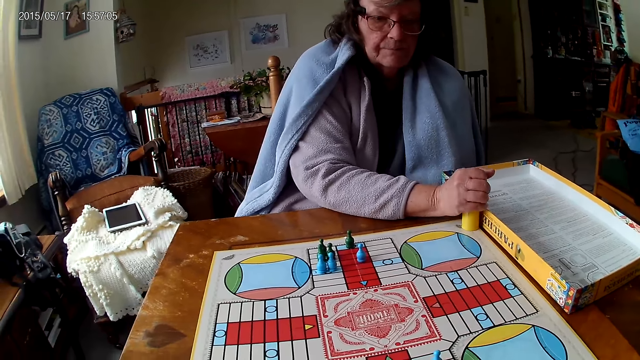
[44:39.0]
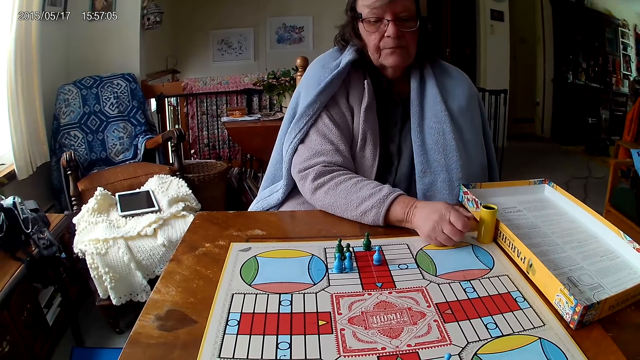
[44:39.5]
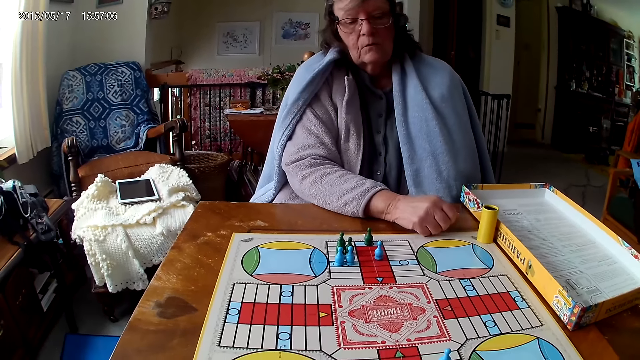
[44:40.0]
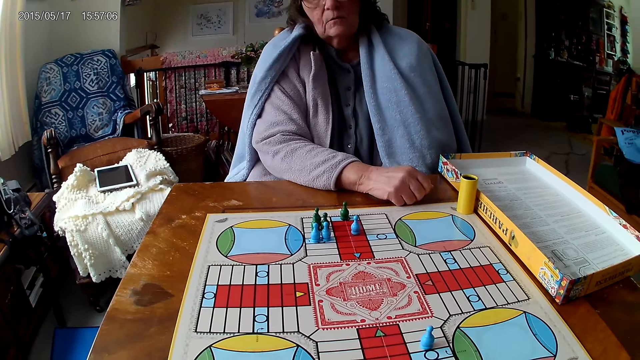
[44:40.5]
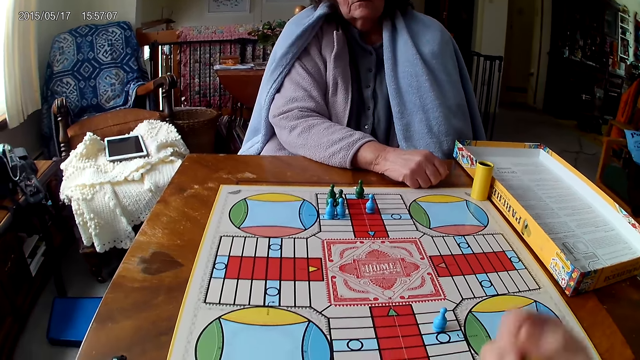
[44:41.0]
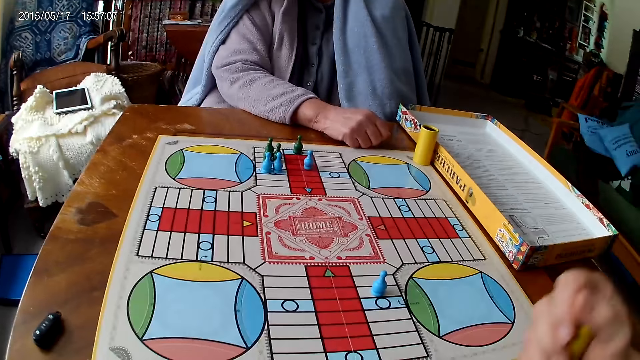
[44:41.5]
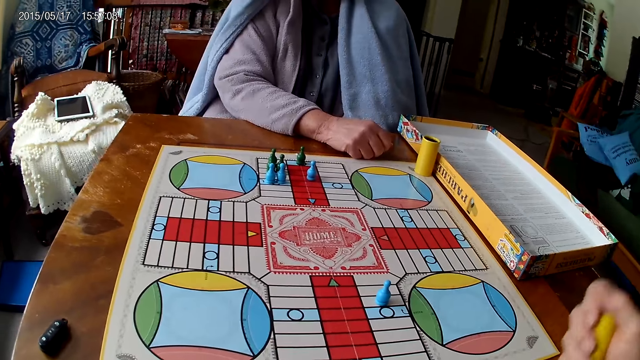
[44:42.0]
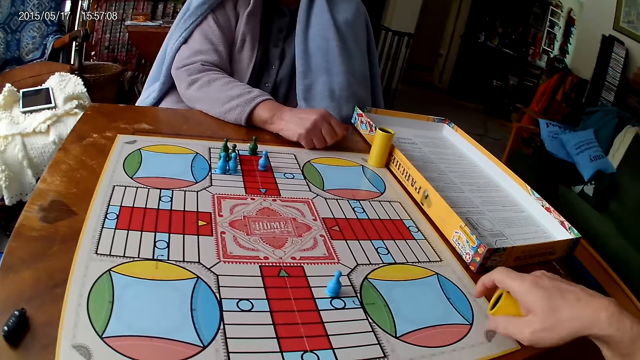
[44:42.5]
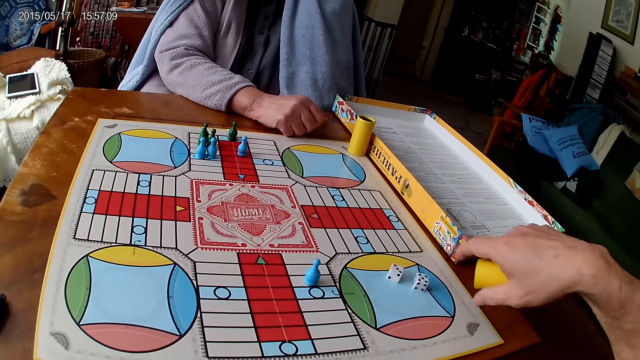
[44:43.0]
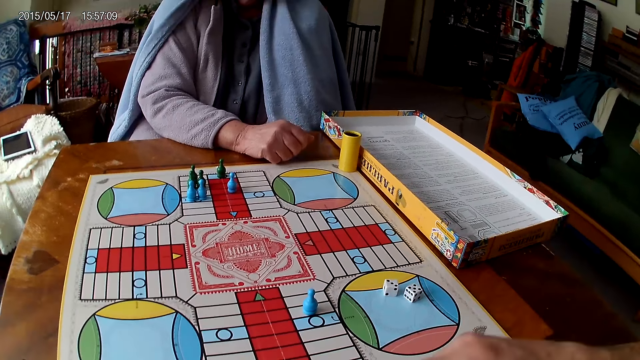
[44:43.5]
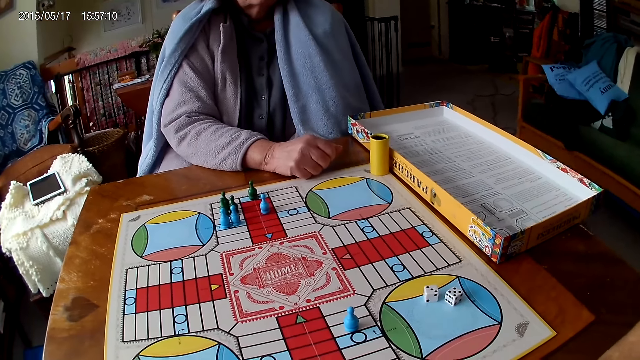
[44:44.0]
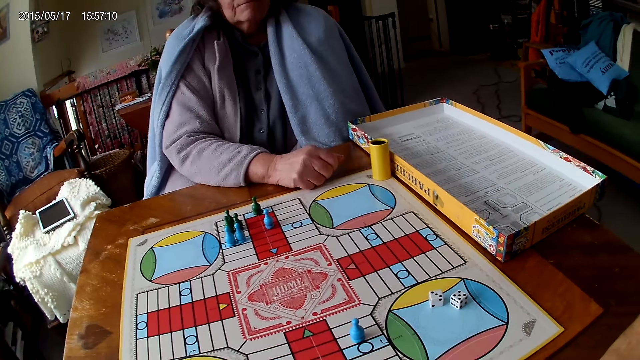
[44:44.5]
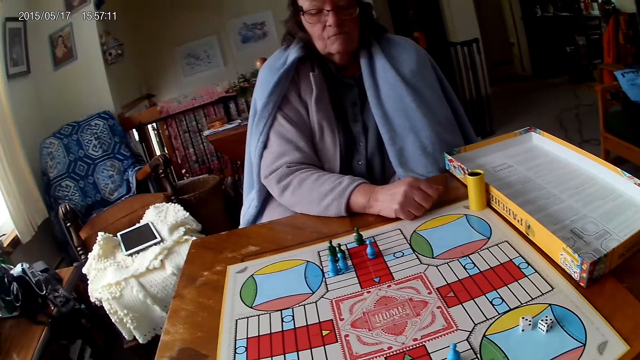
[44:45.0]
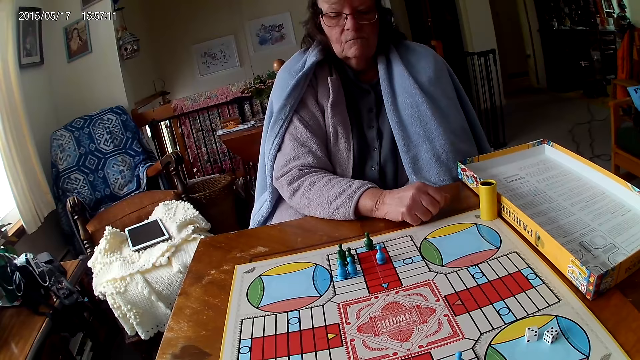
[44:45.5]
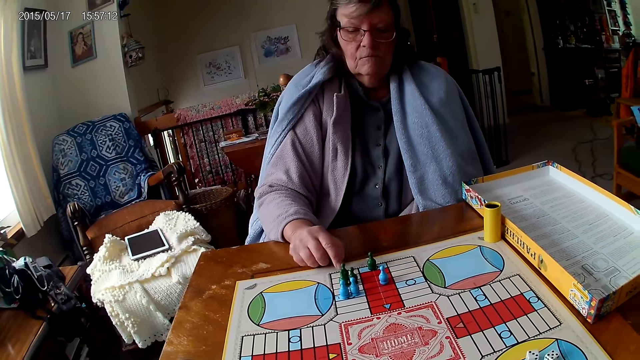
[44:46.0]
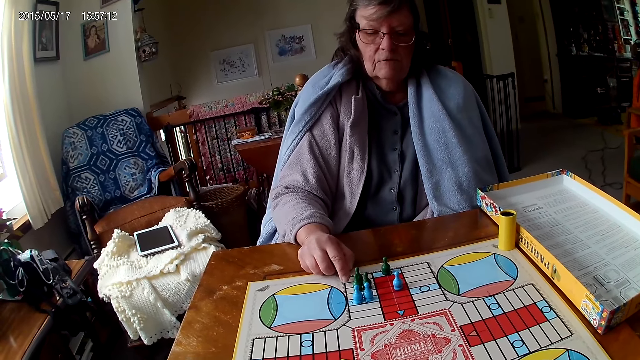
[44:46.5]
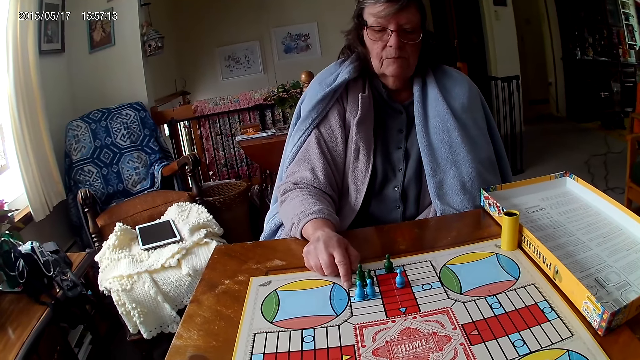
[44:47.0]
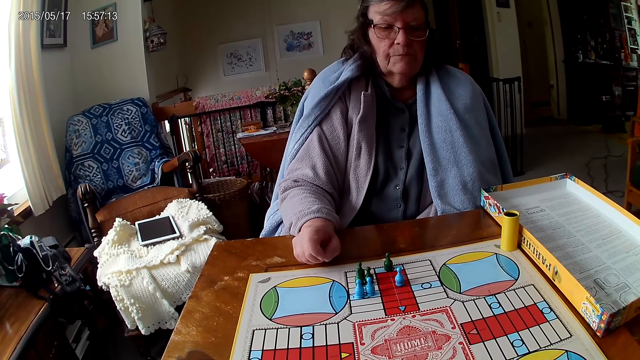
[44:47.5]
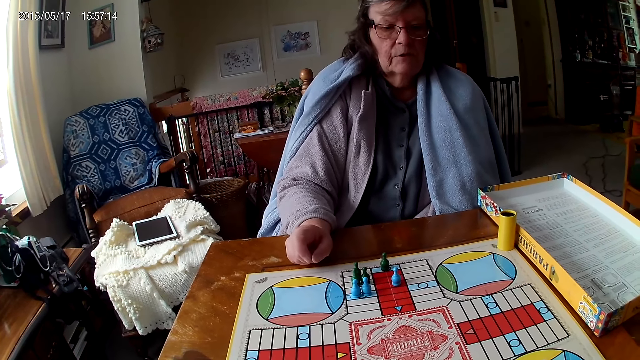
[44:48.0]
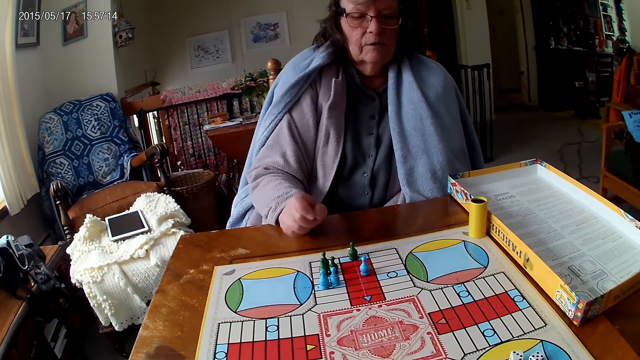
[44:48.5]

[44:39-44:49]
The camera wearer shakes his container or dice cup with his right hand. He spins the dice cup. He drops the dice in his container on the table. A woman counts boxes on the Ludo board with her right hand.

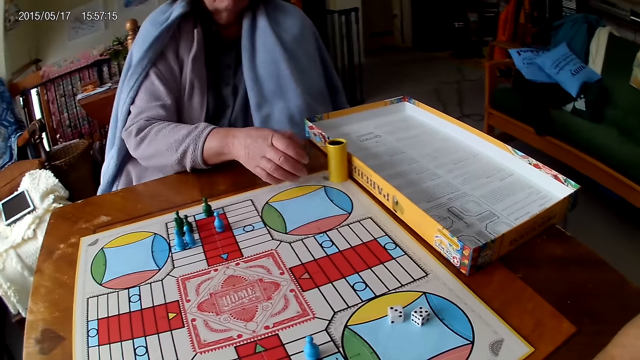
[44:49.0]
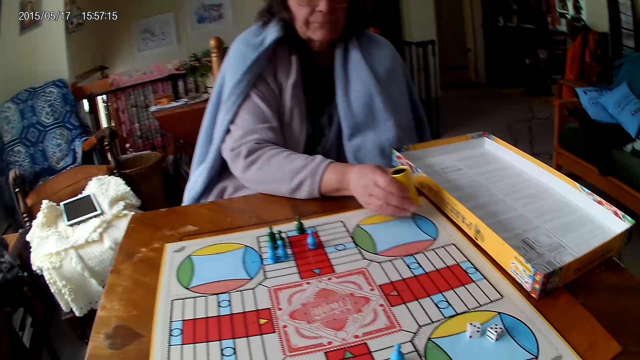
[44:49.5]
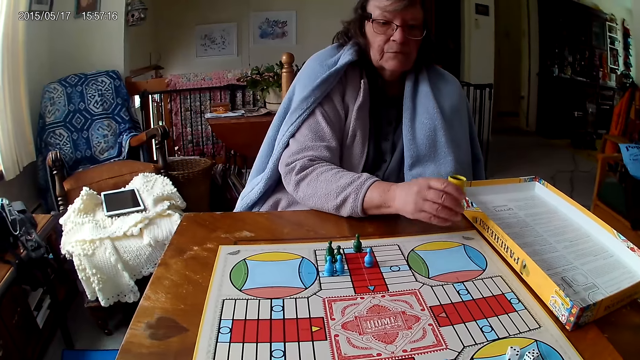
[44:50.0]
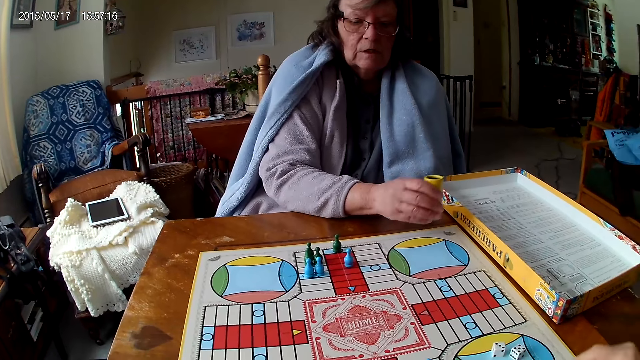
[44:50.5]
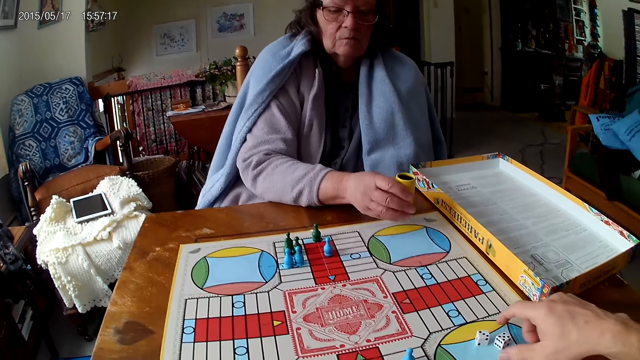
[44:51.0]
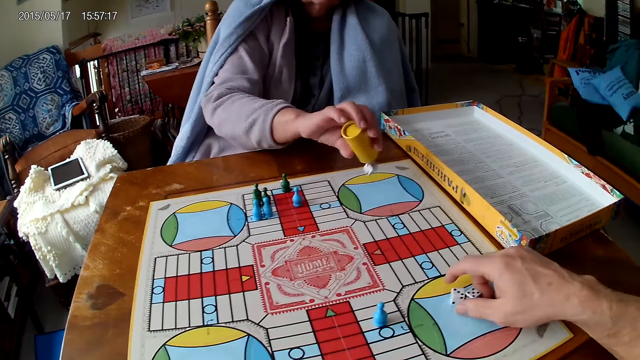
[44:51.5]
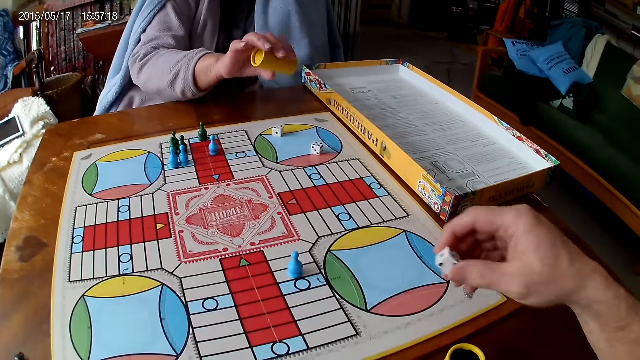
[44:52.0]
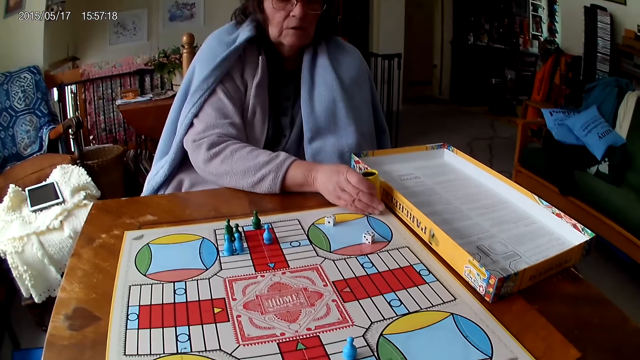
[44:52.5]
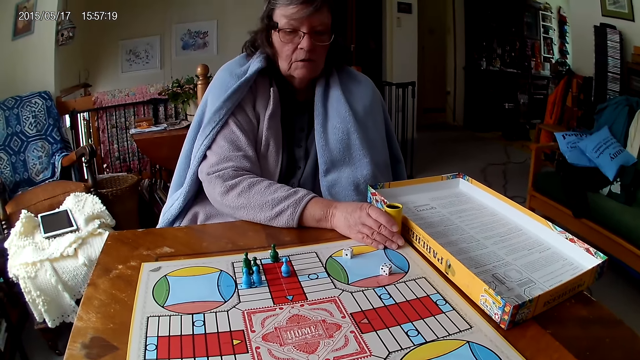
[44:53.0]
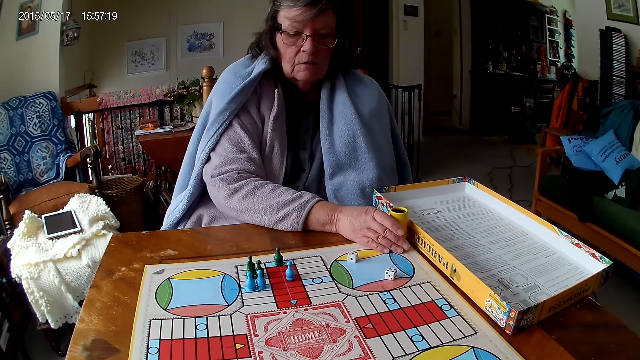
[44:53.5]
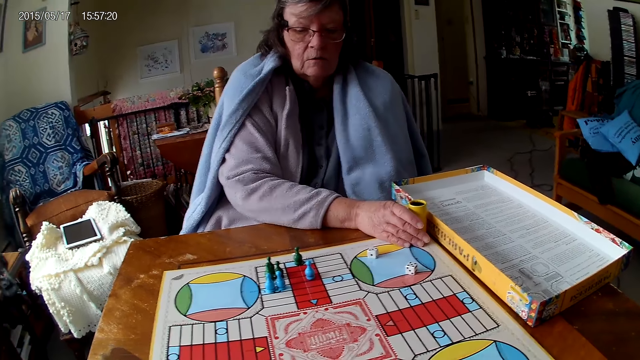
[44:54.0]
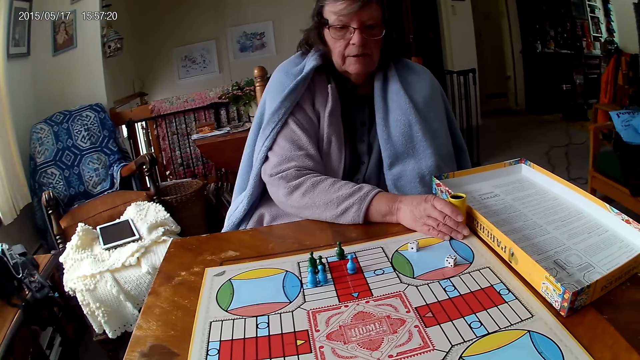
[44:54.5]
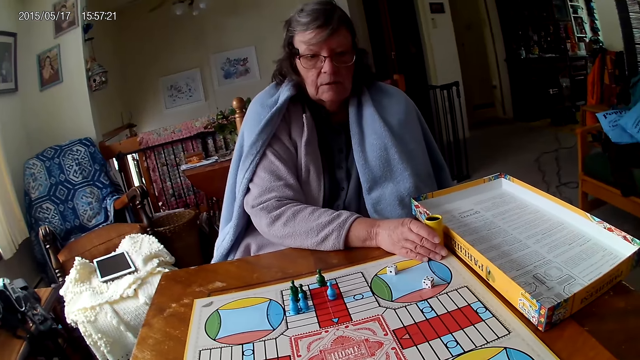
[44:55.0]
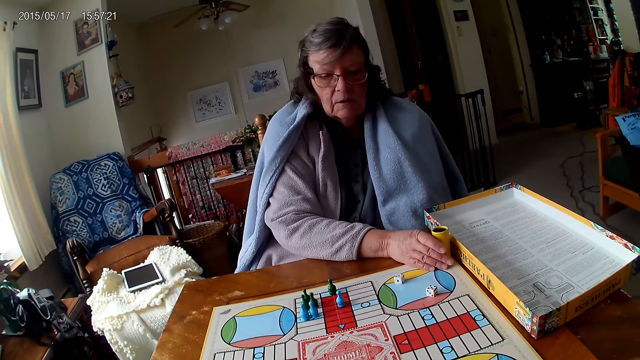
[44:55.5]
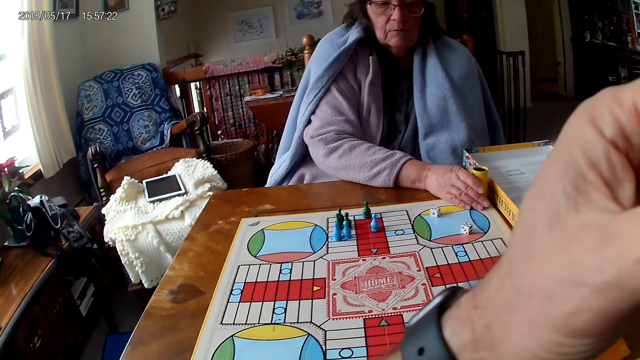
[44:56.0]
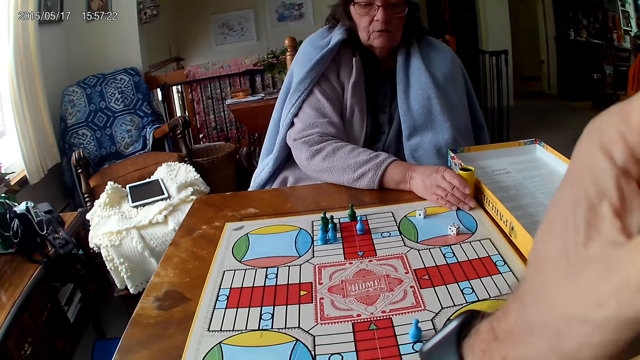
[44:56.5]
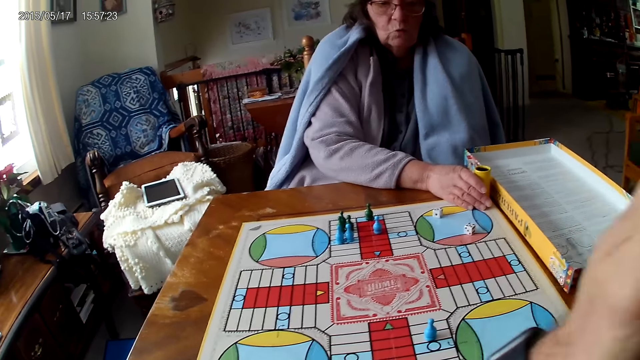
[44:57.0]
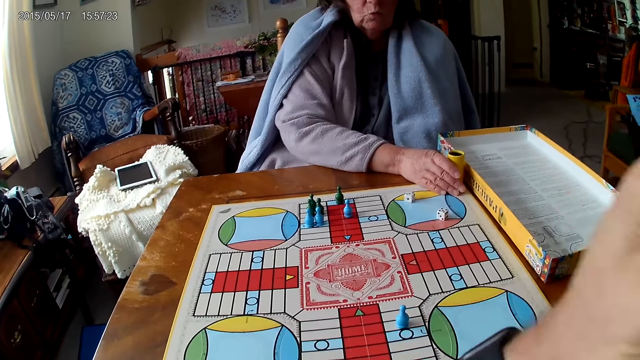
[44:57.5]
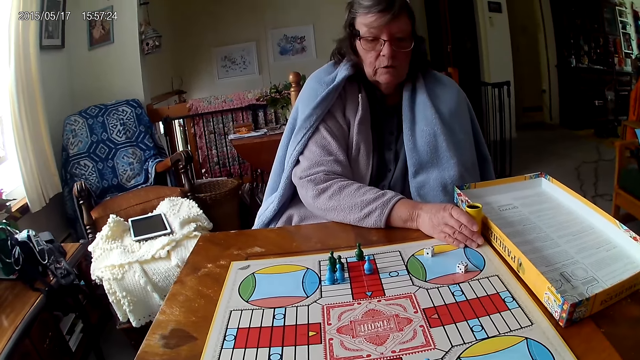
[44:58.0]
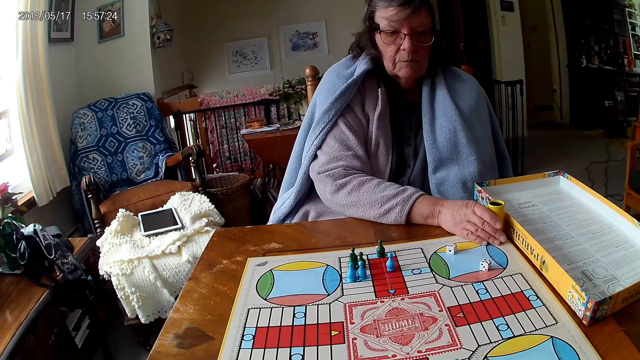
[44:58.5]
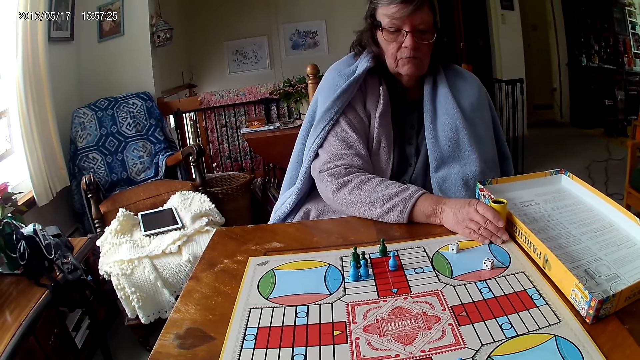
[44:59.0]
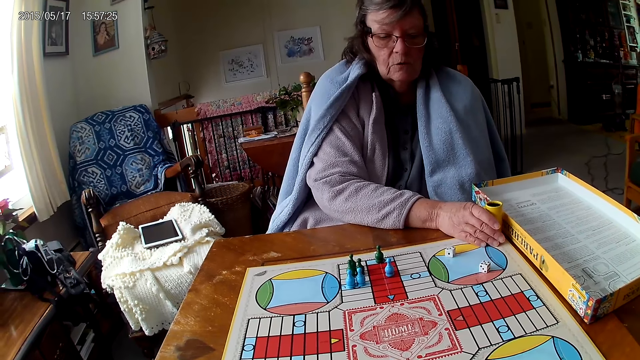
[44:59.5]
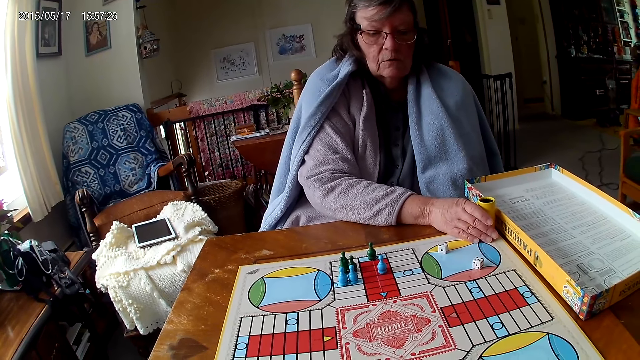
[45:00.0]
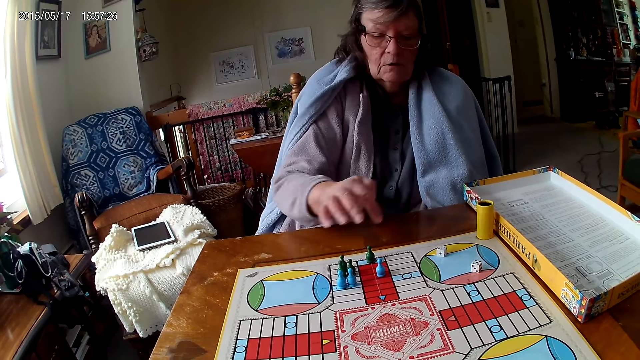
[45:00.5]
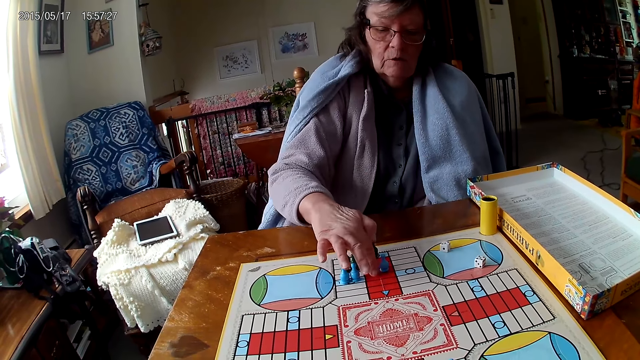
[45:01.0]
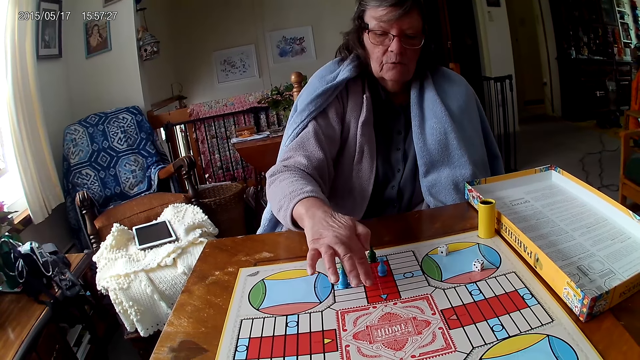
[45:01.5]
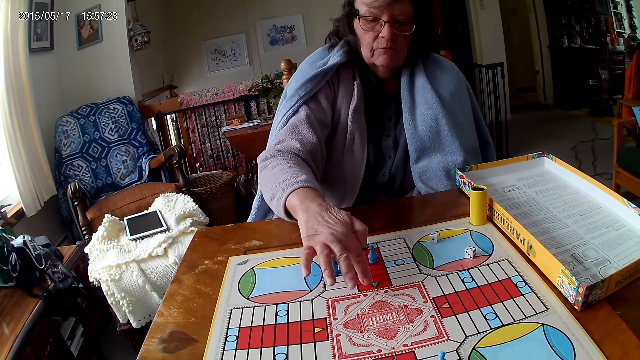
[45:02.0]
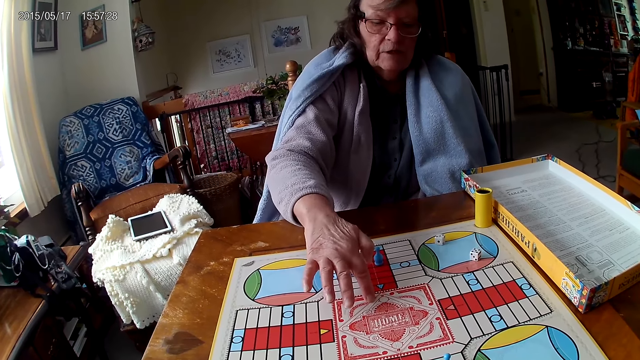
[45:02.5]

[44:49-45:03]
A woman spins the dice cup. She shakes her container with her right hand. The camera wearer picks his dice from the Ludo board with his right hand. The woman drops the dice in her container on the Ludo board. The camera wearer drops the dice into the container. The woman drops her container on the Ludo board. The camera wearer touches his face with his right hand. The woman counts boxes on the Ludo board with her right hand.
